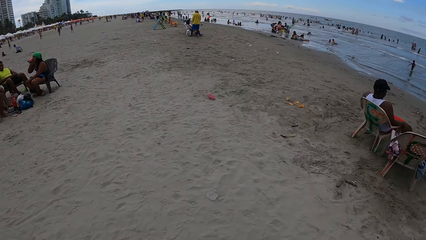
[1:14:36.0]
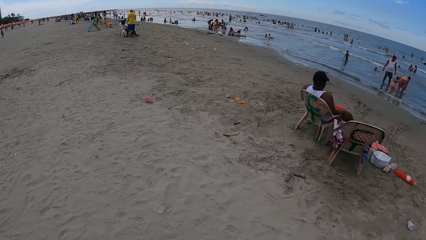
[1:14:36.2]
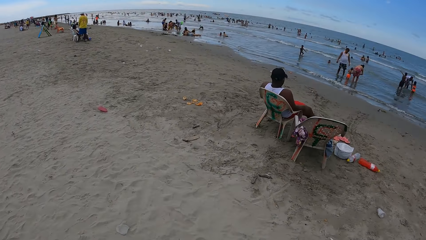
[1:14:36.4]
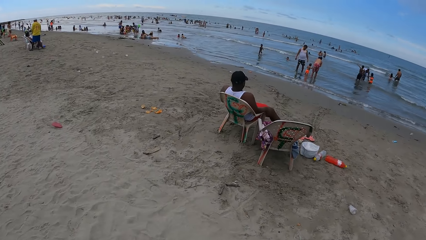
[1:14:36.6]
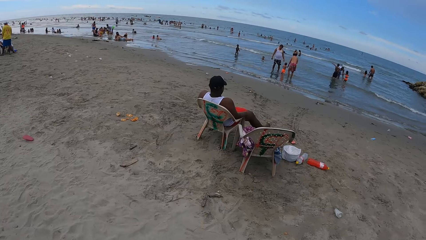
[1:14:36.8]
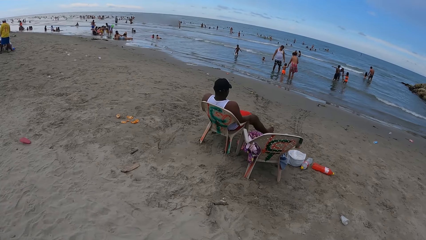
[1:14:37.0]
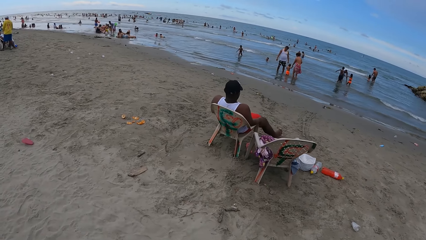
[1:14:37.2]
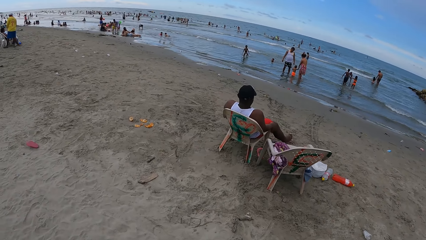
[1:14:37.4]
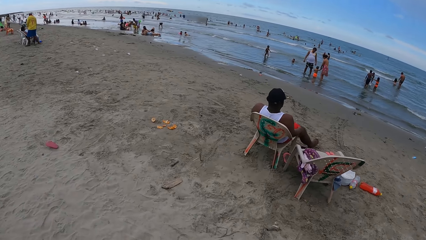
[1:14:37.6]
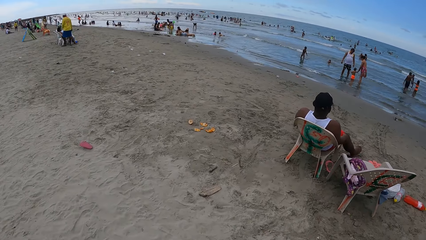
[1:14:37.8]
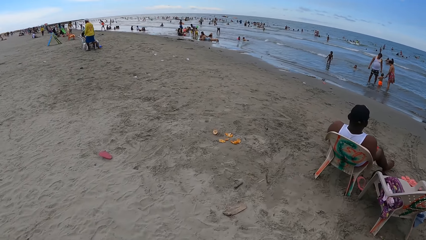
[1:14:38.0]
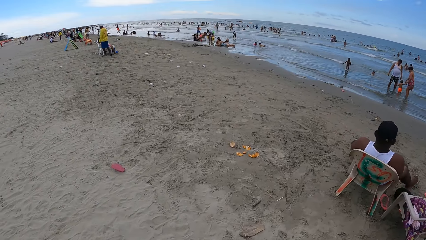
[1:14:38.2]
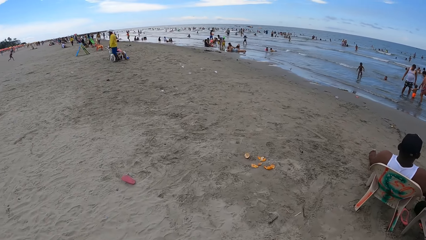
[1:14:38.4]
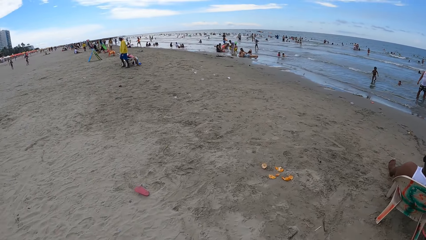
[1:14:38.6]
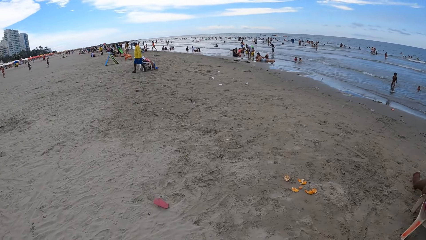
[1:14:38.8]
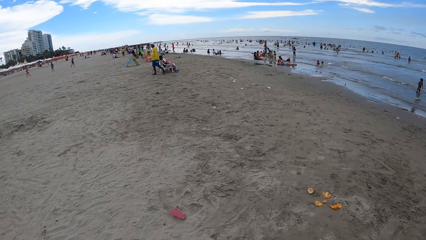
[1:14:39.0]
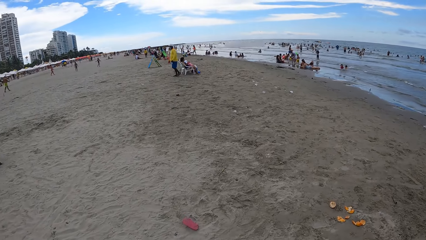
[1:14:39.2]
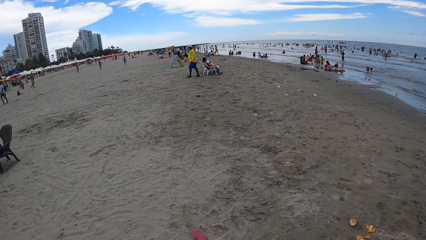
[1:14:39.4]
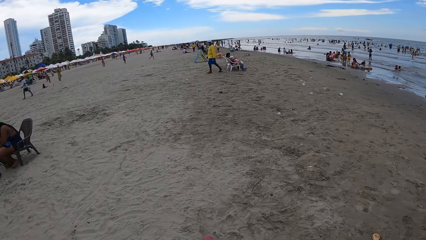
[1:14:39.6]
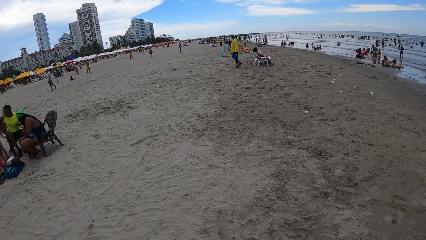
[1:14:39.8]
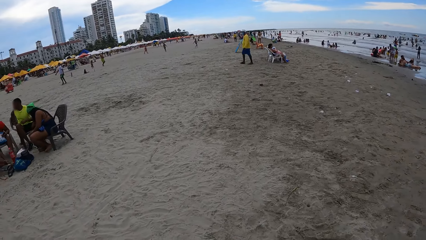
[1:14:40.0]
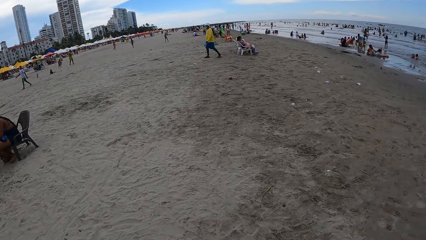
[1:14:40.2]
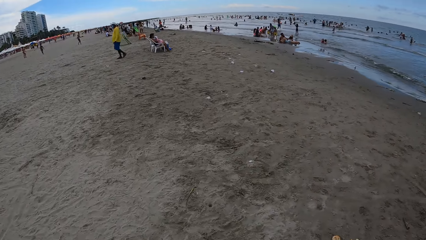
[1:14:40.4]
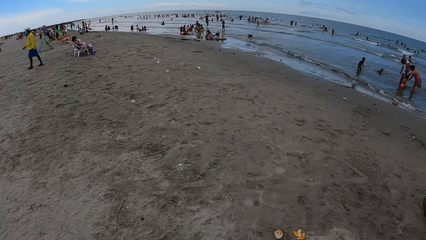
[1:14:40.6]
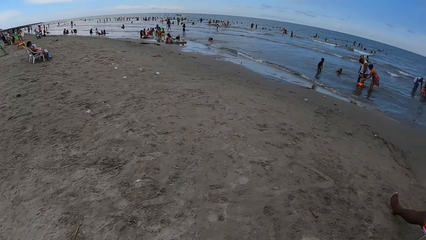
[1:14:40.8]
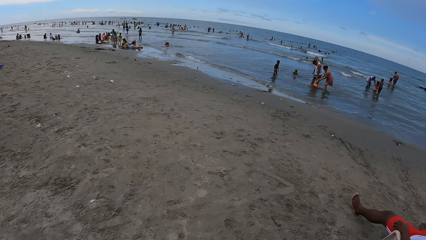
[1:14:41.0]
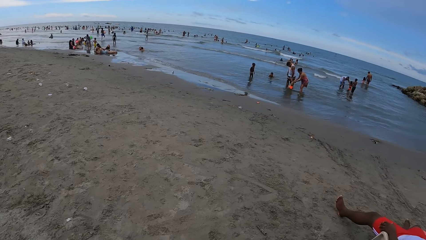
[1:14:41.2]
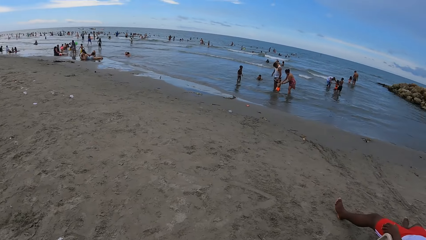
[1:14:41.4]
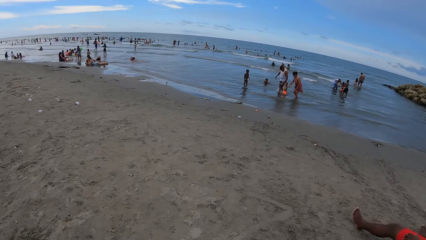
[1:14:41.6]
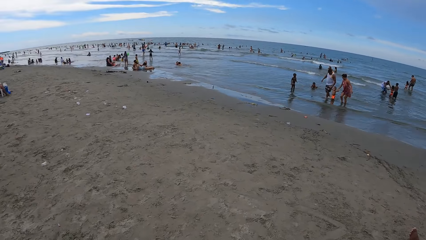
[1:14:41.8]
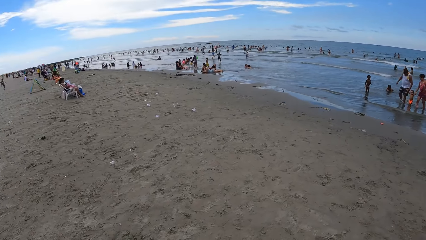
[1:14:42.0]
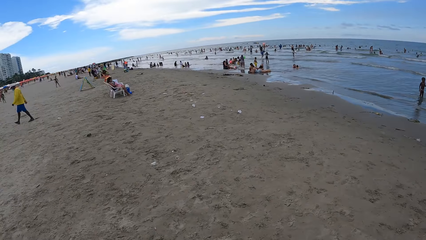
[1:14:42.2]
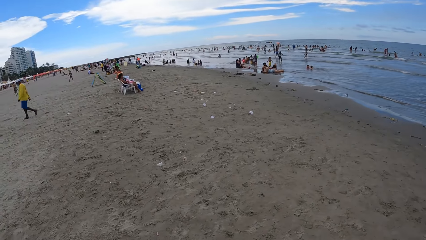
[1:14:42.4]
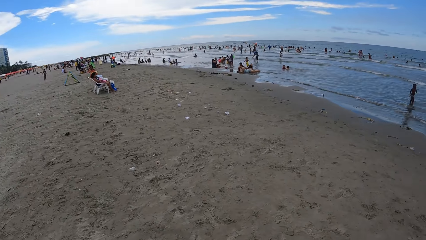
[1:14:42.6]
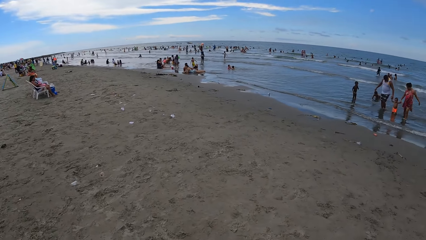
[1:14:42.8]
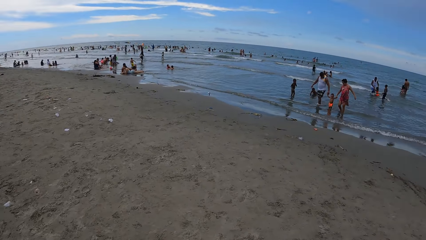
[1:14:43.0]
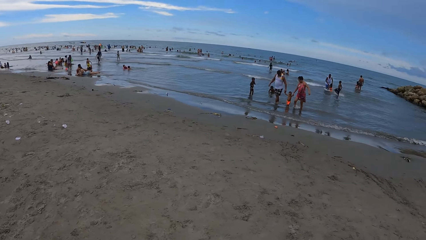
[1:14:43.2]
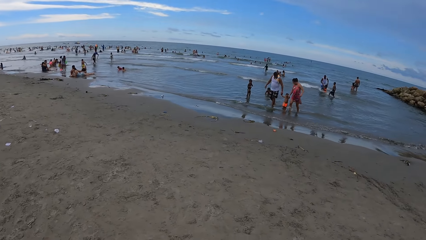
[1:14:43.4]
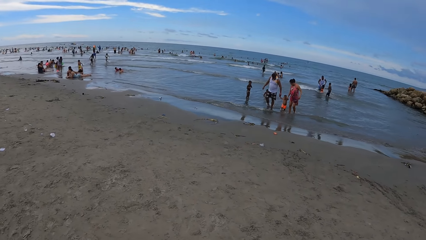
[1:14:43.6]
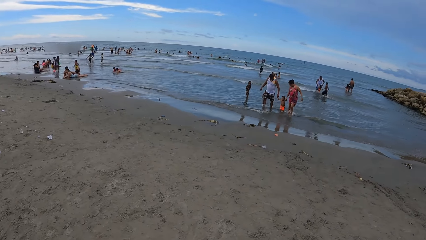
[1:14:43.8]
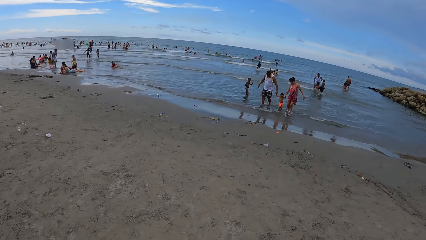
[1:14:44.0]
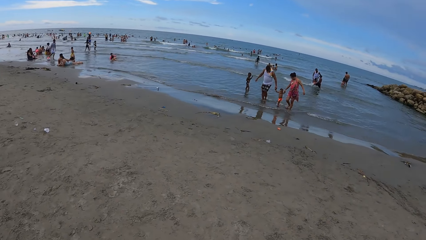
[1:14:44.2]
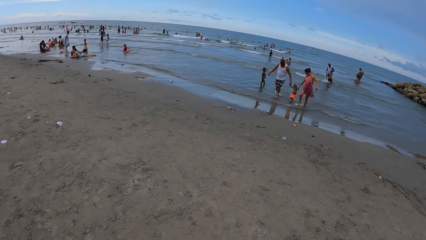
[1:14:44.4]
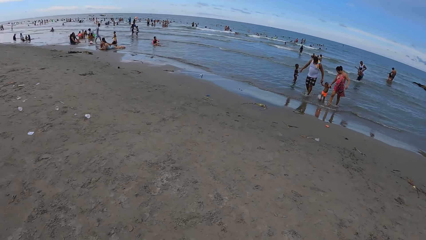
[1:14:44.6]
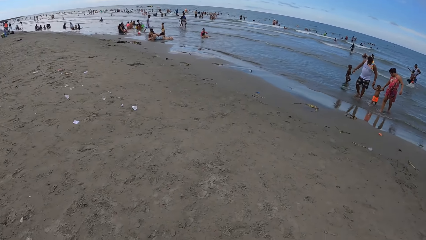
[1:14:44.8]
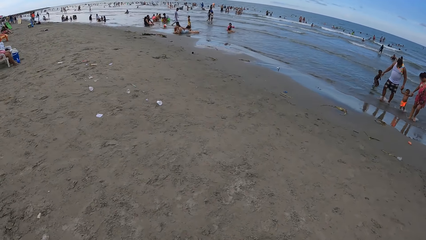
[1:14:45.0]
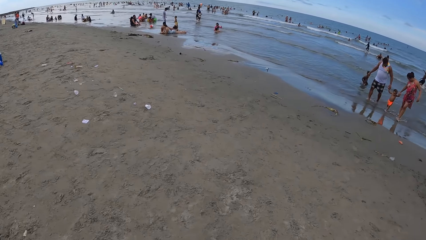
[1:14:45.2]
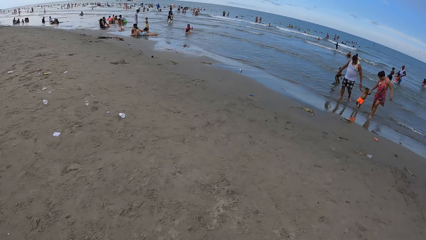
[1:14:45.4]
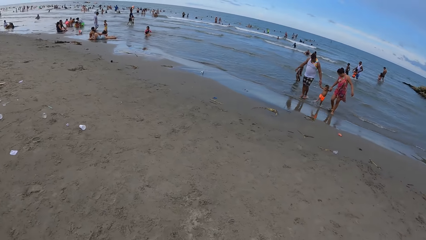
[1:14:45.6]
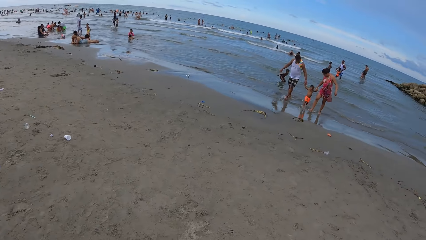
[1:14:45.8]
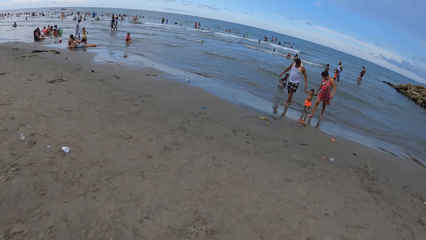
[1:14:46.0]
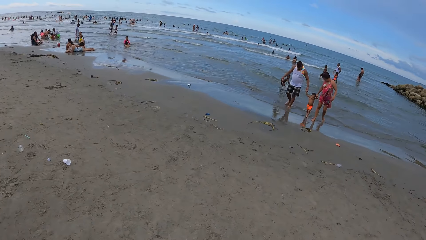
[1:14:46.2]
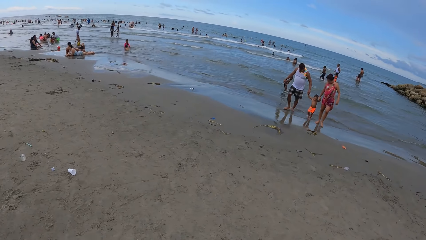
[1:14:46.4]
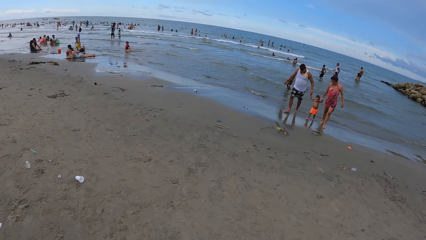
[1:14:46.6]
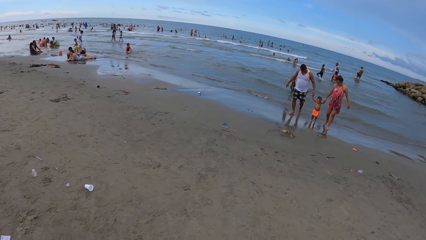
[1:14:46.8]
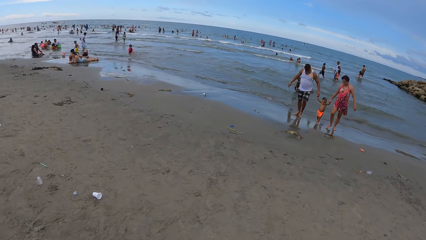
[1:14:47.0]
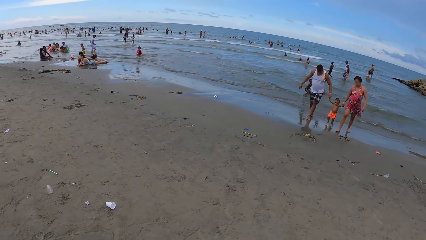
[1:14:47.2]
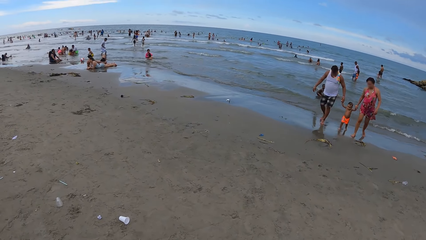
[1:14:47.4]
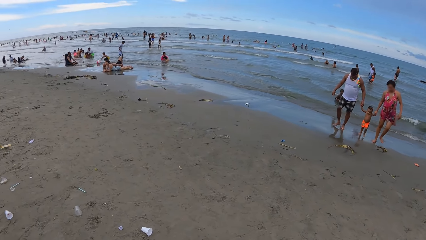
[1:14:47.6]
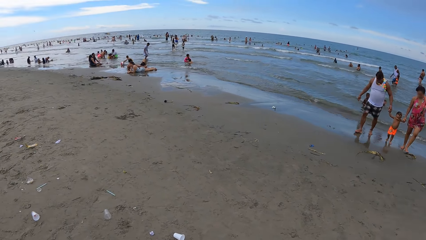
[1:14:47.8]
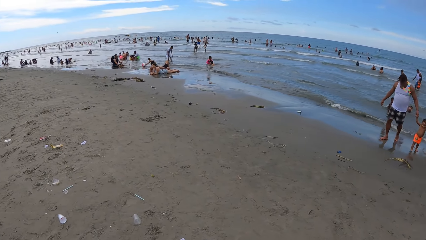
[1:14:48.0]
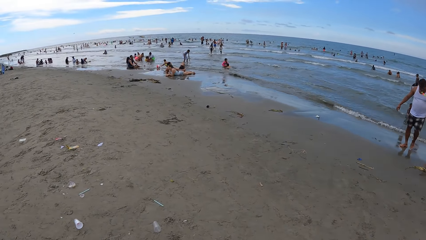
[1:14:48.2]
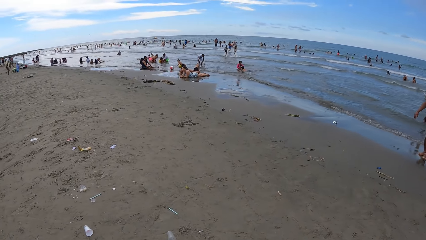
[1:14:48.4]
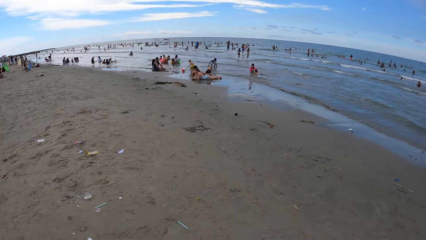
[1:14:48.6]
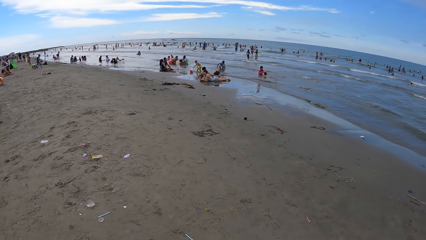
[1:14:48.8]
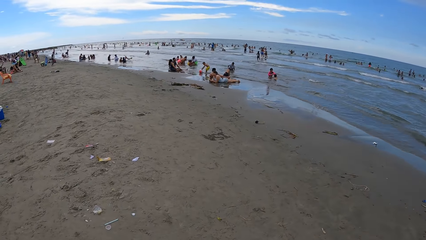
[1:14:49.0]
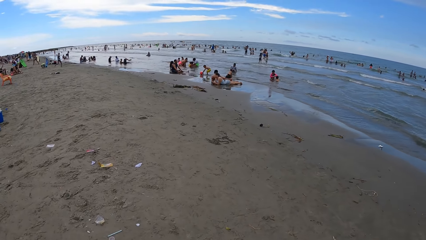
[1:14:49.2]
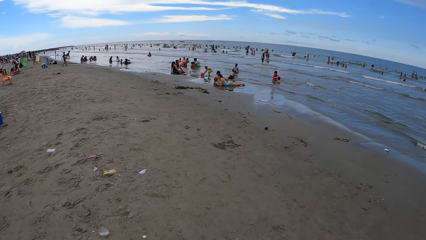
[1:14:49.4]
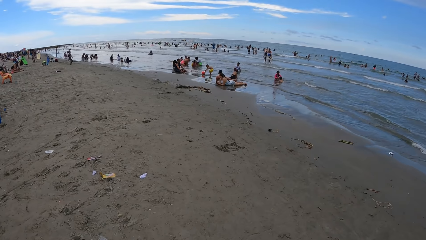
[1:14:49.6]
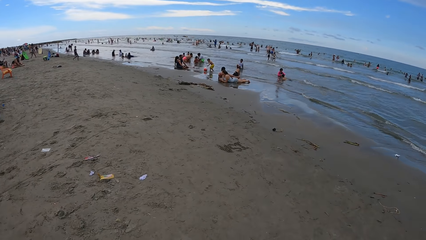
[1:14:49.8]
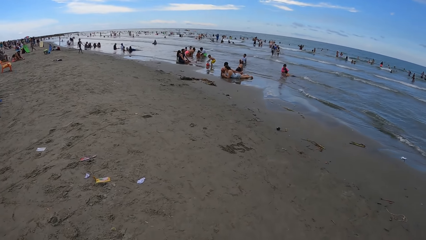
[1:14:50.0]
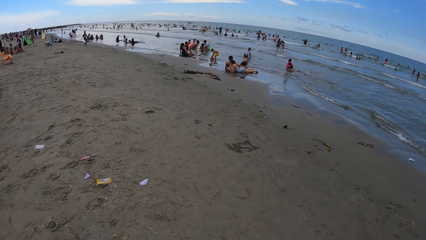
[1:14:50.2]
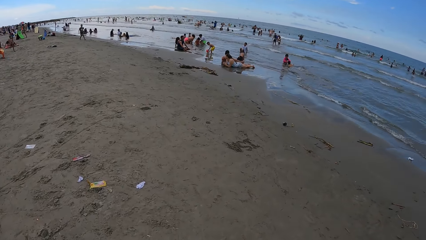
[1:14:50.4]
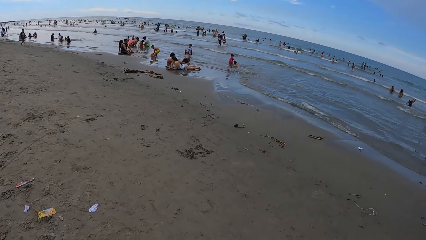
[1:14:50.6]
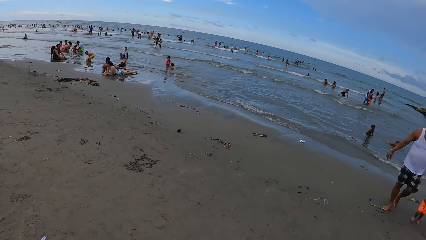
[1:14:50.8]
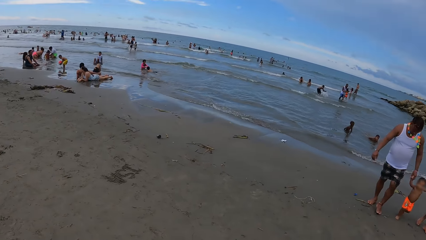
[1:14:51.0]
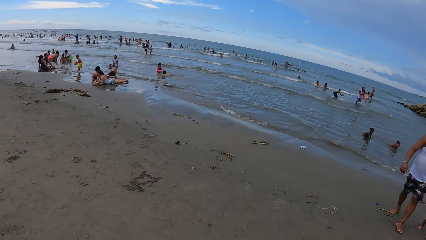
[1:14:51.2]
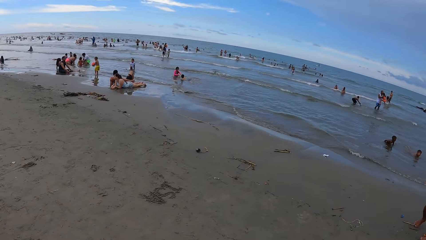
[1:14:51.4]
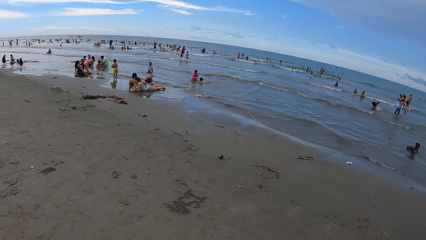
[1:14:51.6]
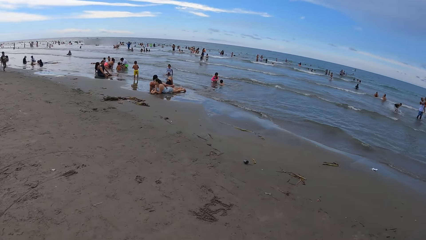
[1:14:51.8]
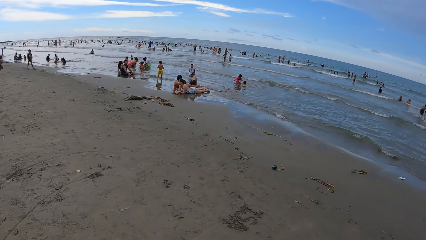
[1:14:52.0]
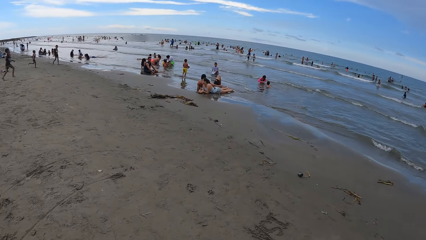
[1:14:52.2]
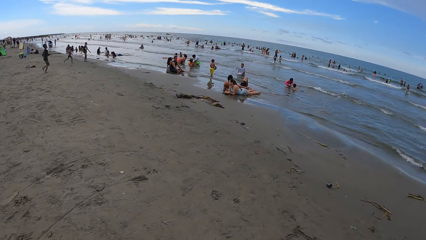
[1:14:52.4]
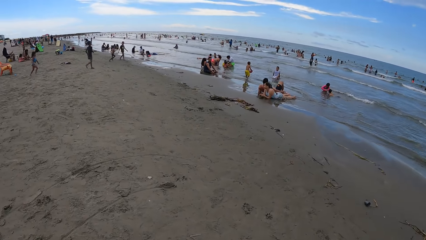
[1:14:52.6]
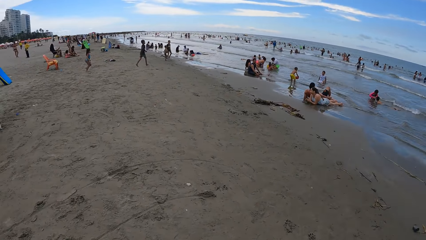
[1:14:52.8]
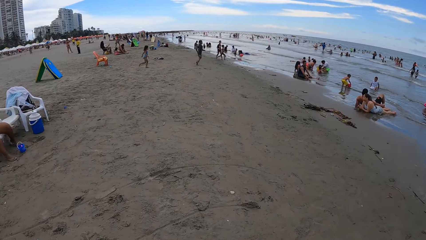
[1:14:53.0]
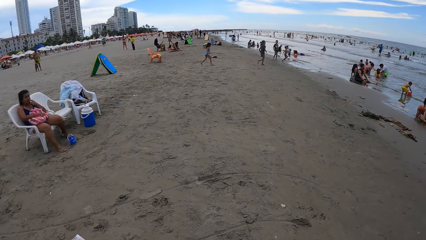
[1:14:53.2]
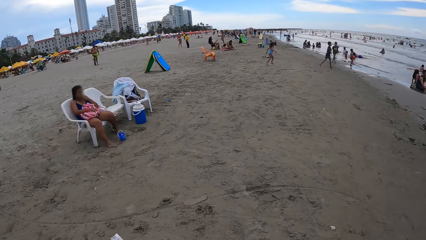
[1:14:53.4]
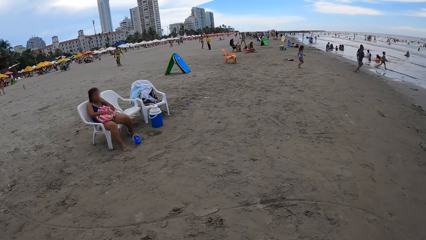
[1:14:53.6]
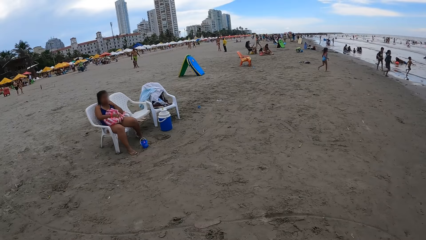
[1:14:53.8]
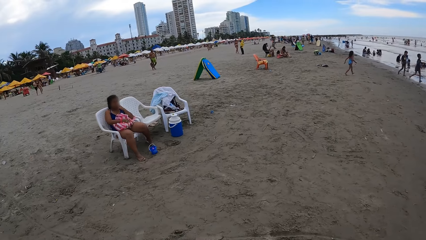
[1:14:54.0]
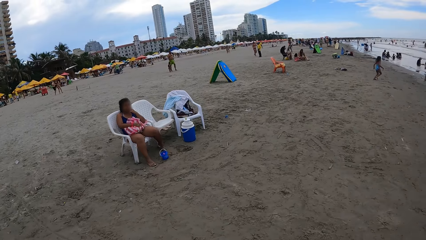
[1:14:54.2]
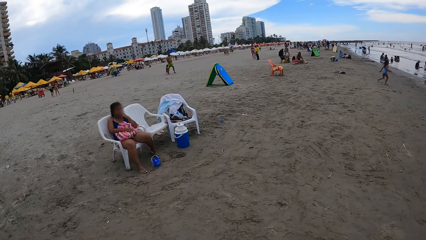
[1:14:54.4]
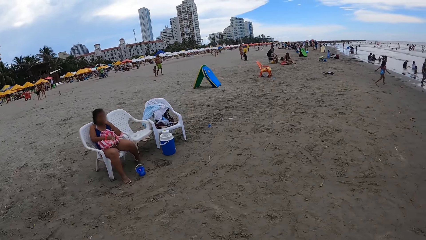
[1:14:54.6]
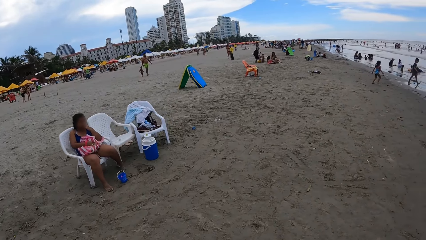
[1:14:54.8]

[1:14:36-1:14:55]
The camera wearer looks around. They walk on the beach. They look around. They walk on the beach. They look around. They walk on the beach. They walk on the beach again. They look around. They walk on the beach. They look around.
